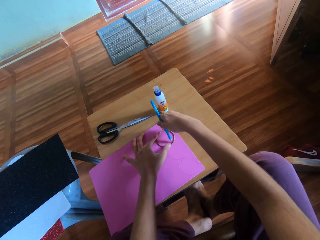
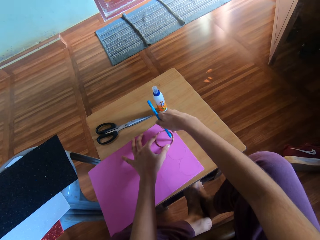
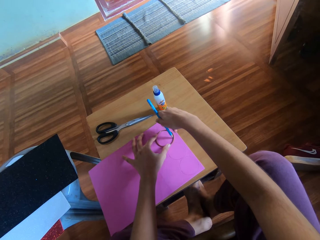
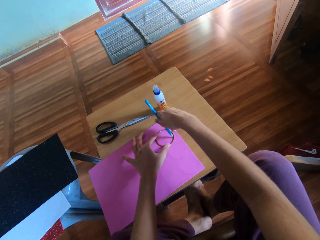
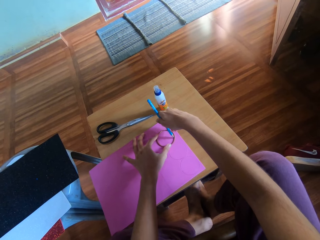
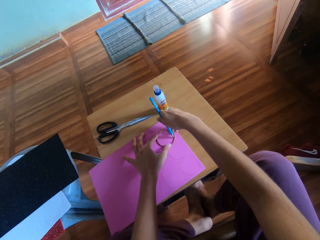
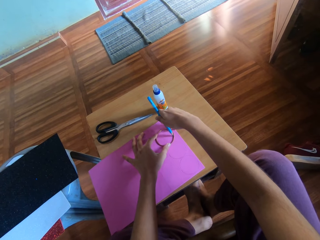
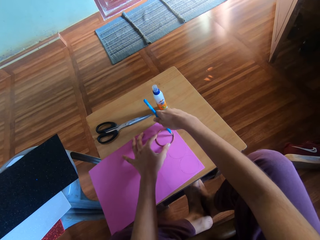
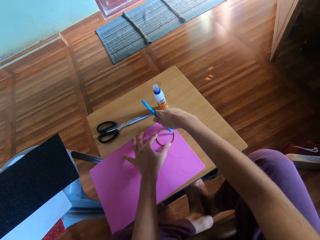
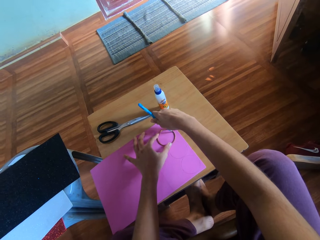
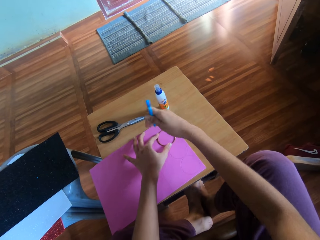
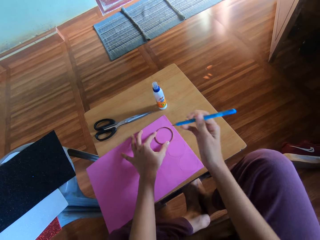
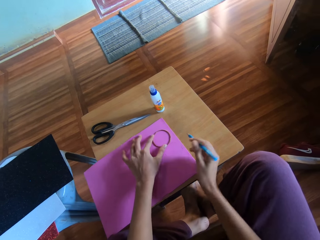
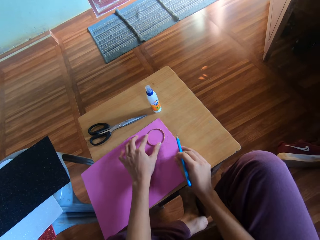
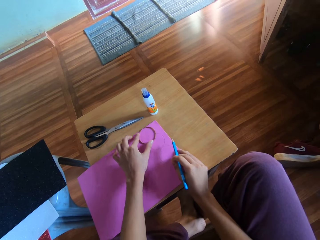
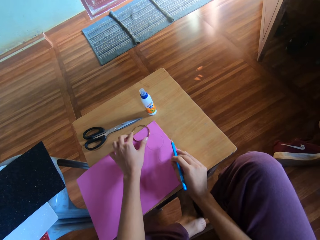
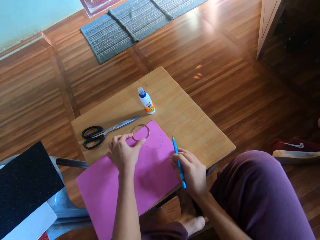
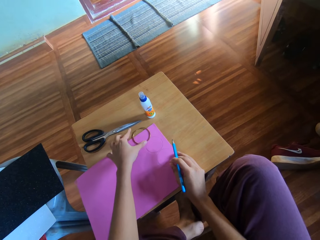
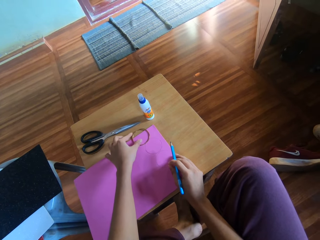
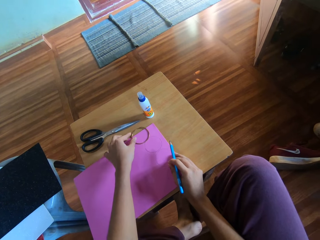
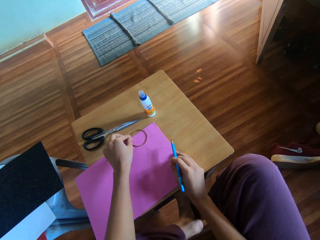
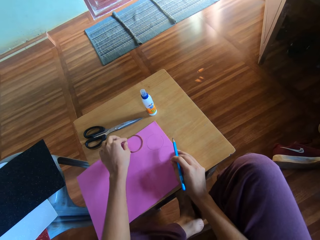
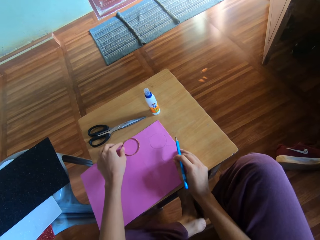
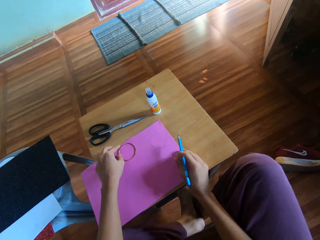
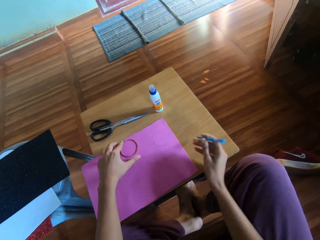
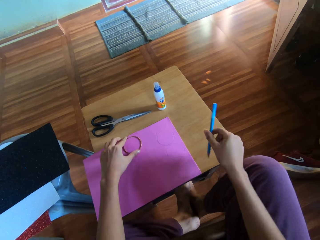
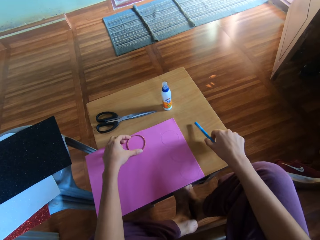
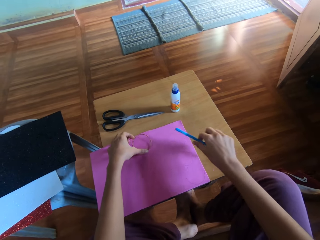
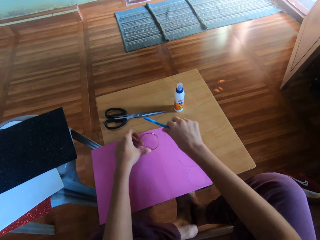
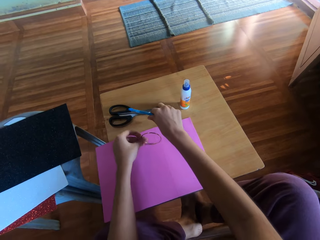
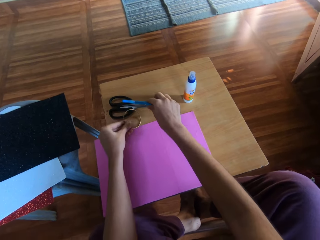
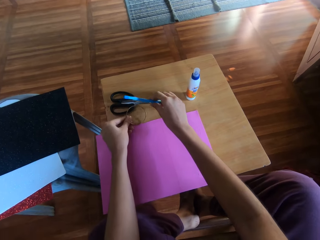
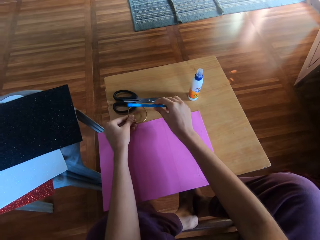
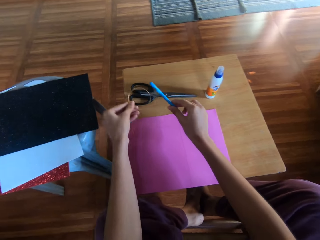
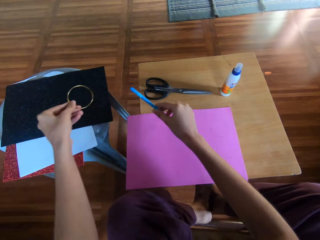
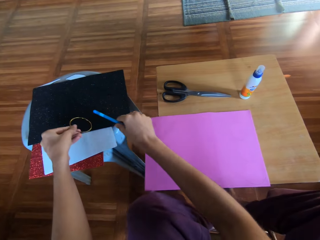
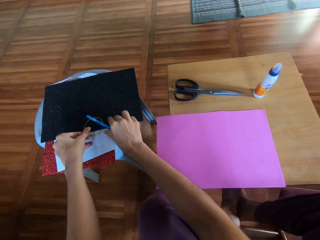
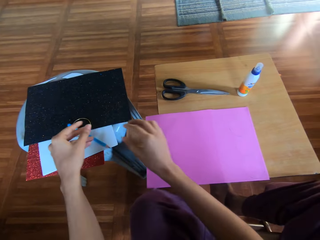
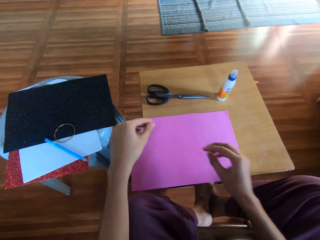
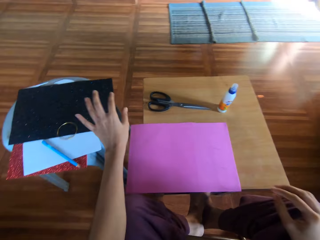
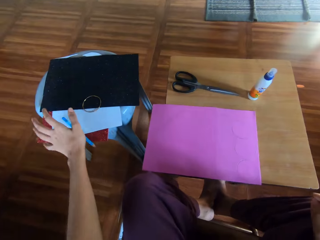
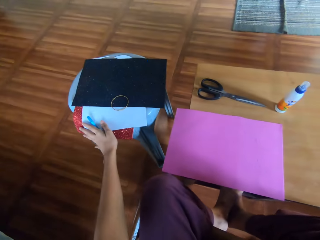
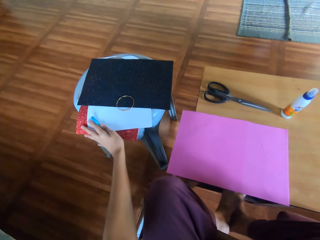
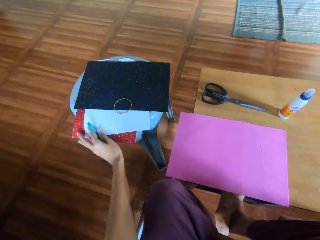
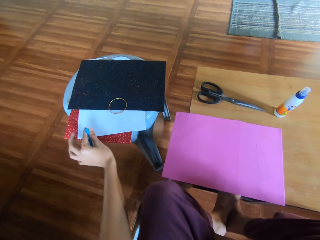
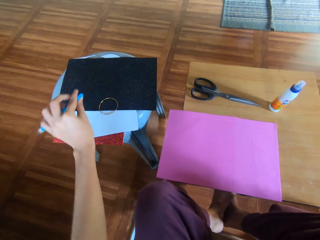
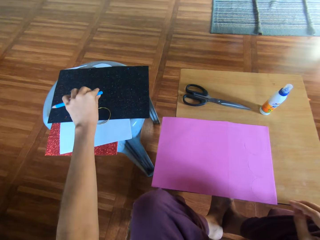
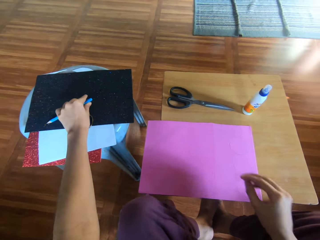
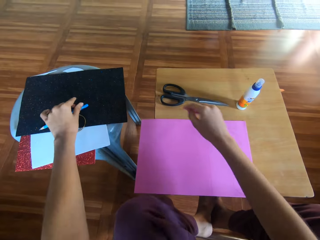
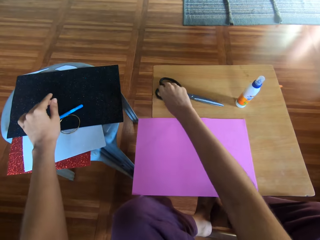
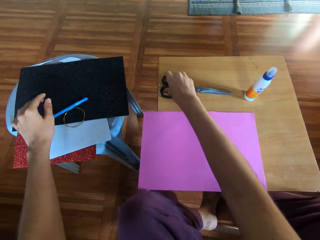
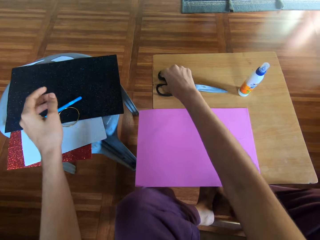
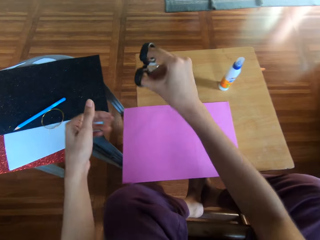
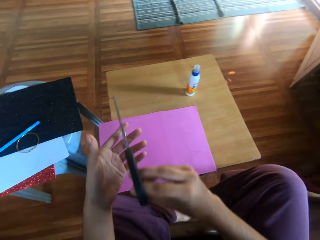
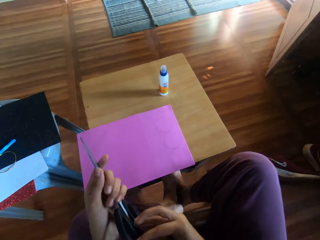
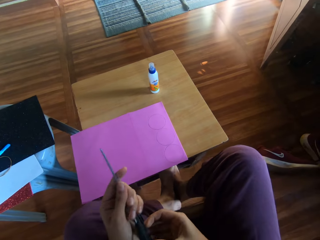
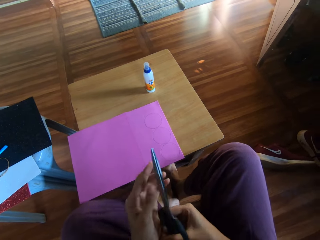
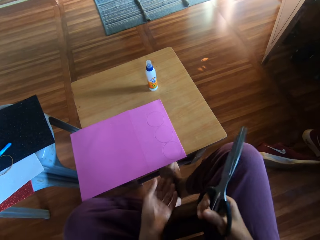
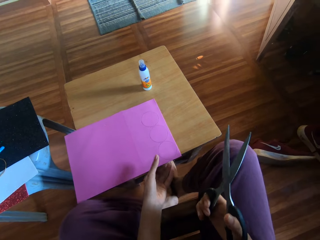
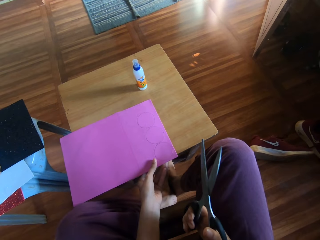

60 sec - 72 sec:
The camera wearer moves the brass ring to another part of the craft paper with his left hand. He removes the ring from the craft paper with his left hand. He holds the brass ring. He drops the ring on the other stool with his left hand. He drops the pencil or pen on the other stool with his right hand. He supports the pencil from falling from the other stool with his left hand. He picks the pen and places the pen on the flash bright shining card paper. He picks up the pair of scissors from the stool with his right hand. He holds the pair of scissors with both hands.

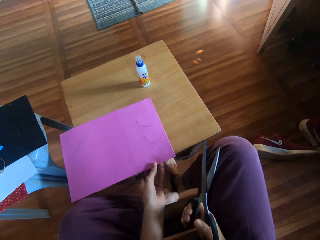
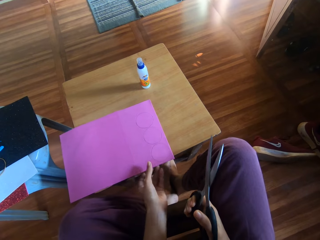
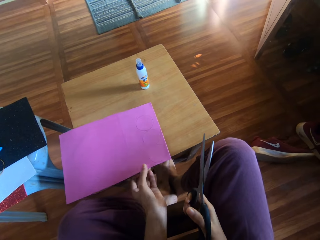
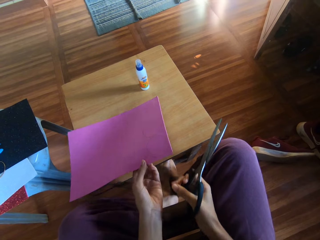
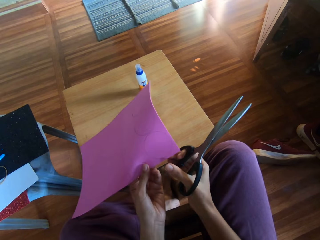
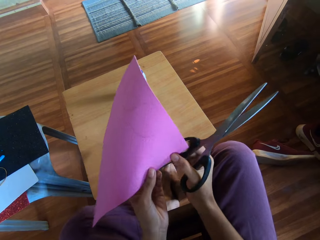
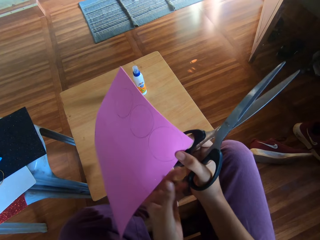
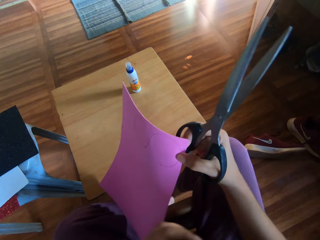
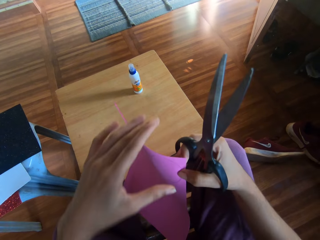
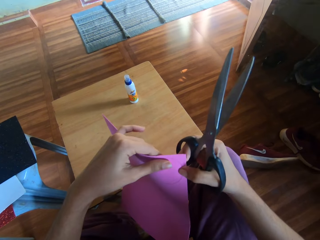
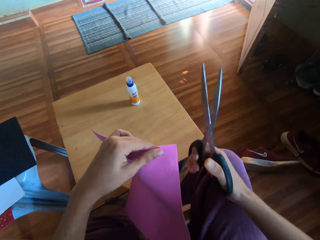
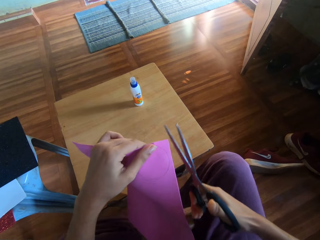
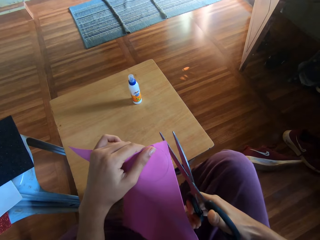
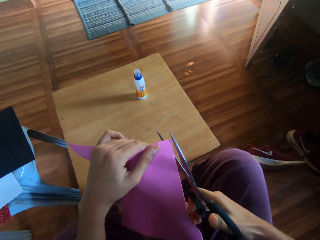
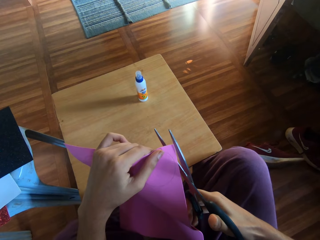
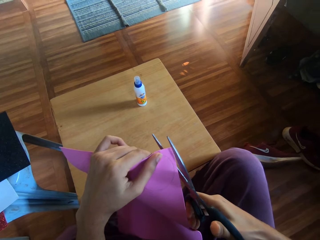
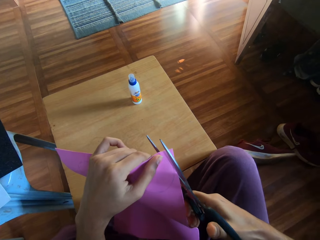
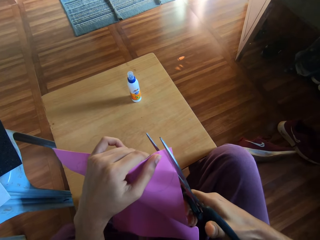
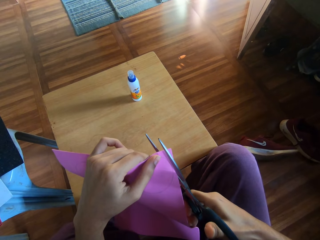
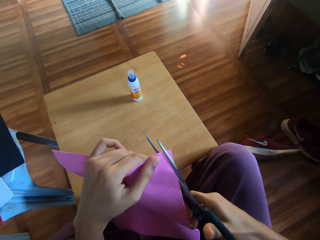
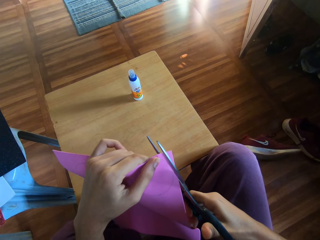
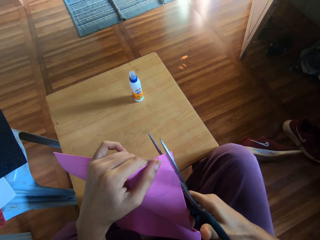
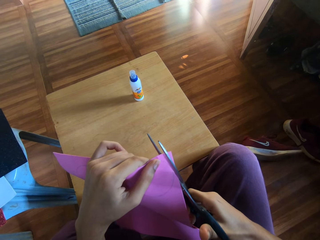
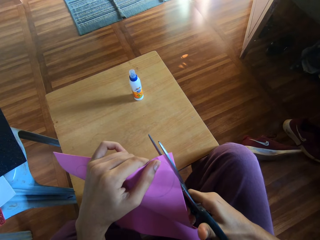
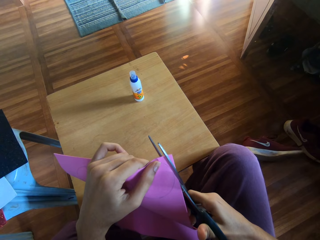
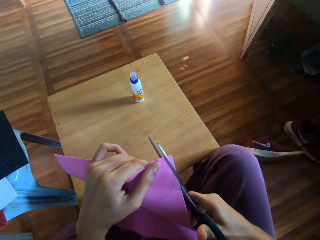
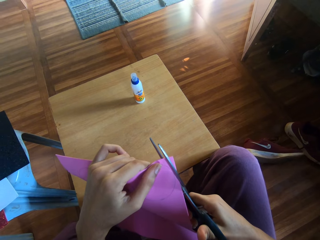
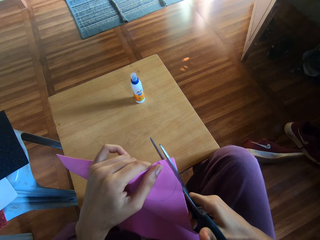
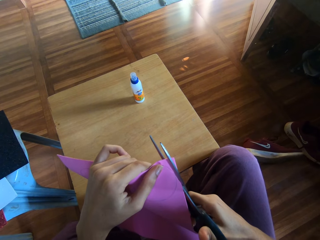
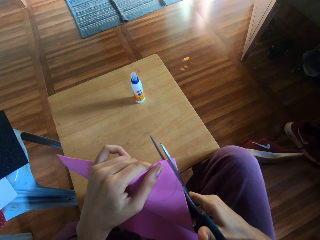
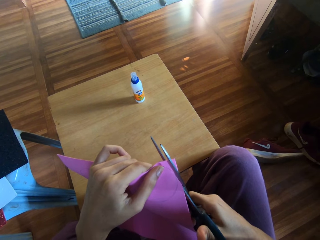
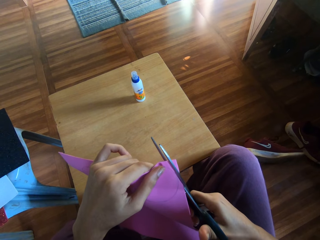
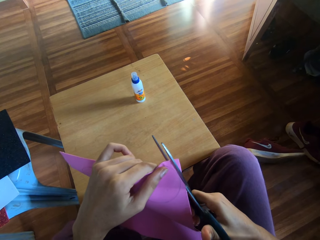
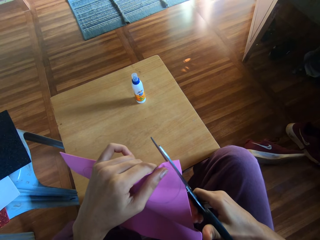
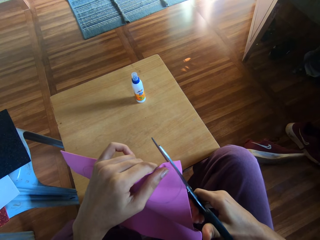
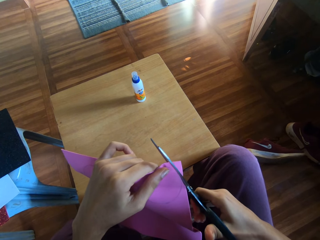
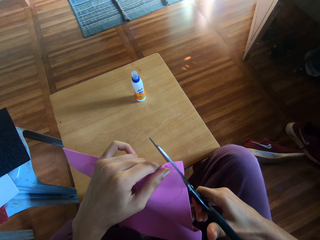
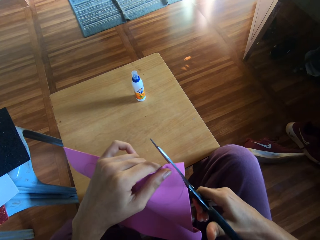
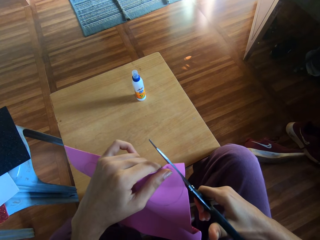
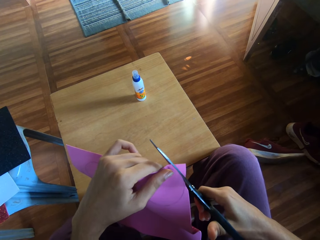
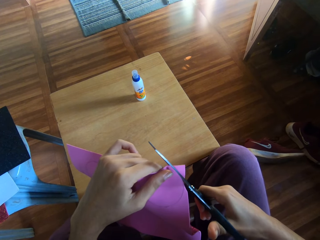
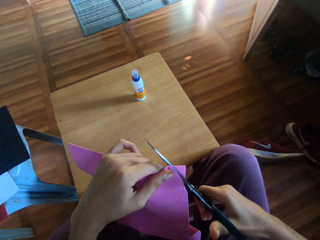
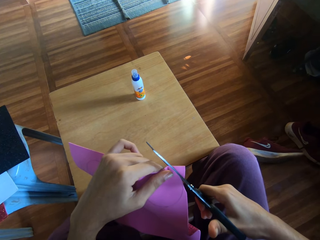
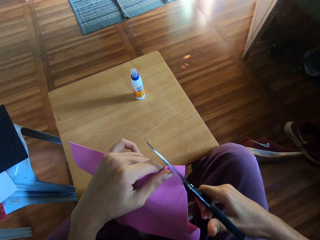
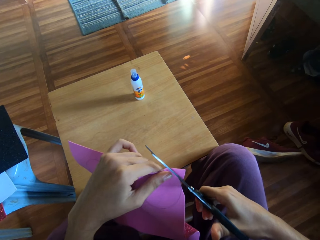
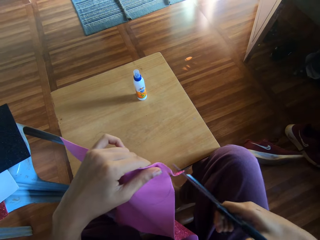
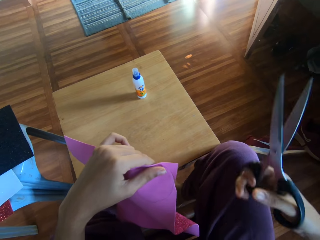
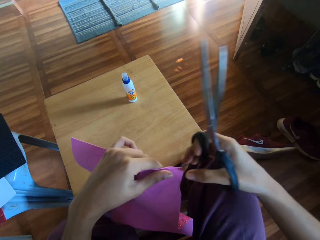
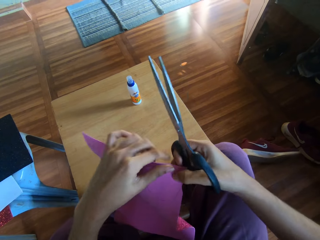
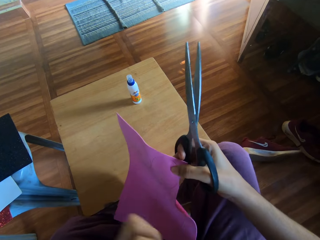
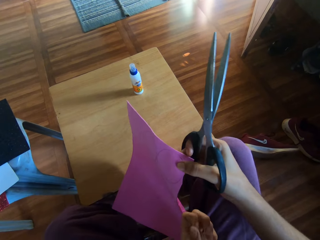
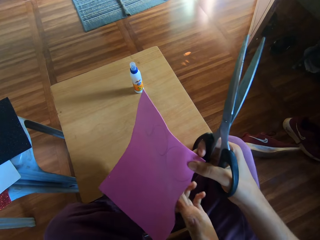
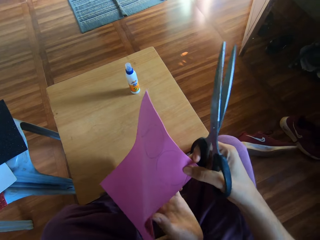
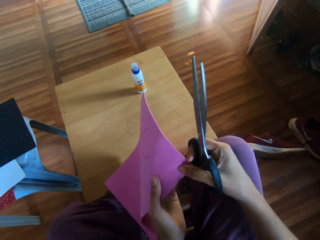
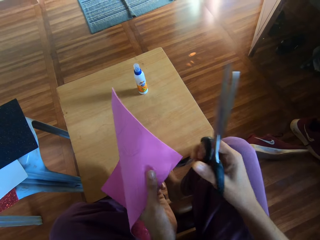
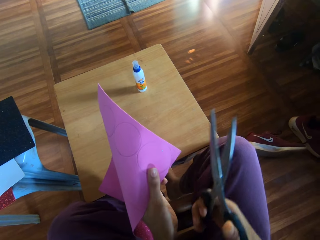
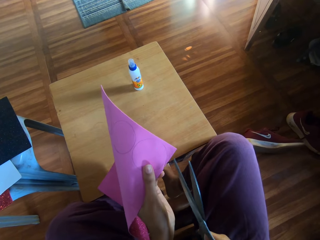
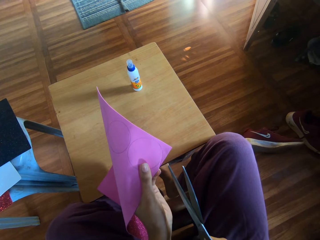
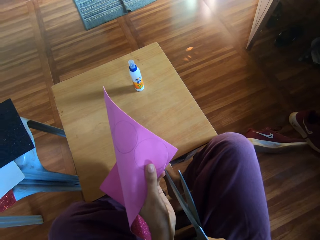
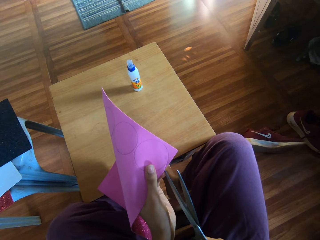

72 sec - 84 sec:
The camera wearer picks up the craft paper from the stool with his left hand. He holds the flash bright shining card paper. He passes the craft paper from his left hand to his right hand. He passes the craft paper from his right hand to his left hand. He cuts out a circle from the craft paper with the scissors. He holds the flash bright shining card paper.
